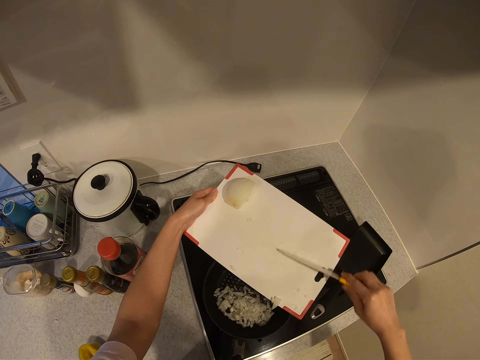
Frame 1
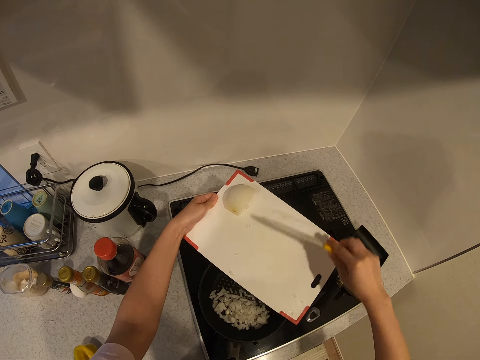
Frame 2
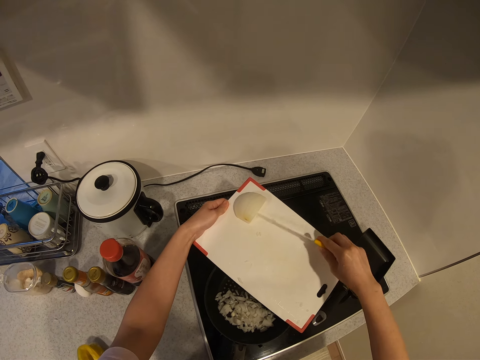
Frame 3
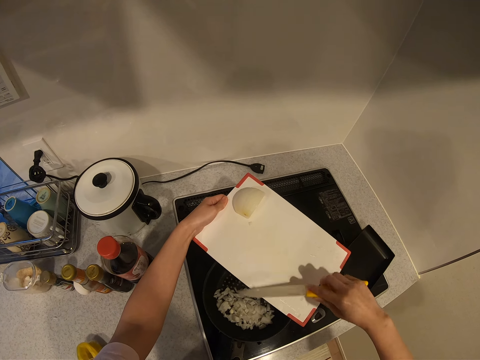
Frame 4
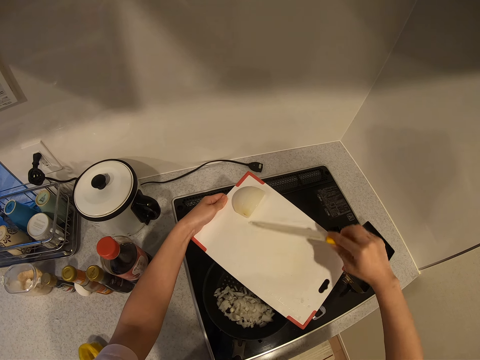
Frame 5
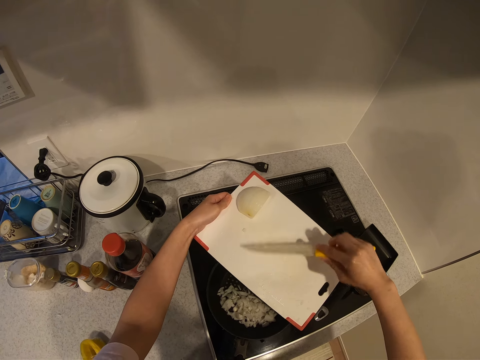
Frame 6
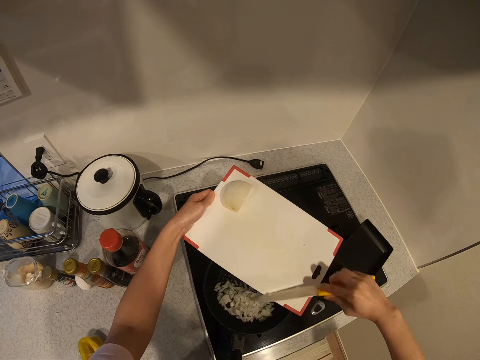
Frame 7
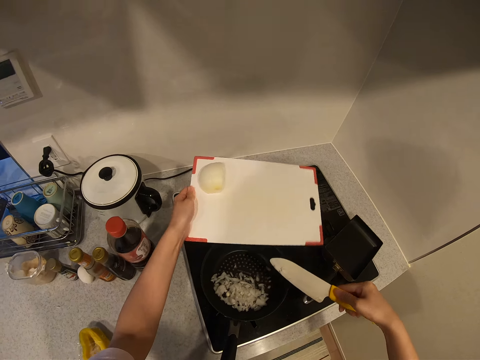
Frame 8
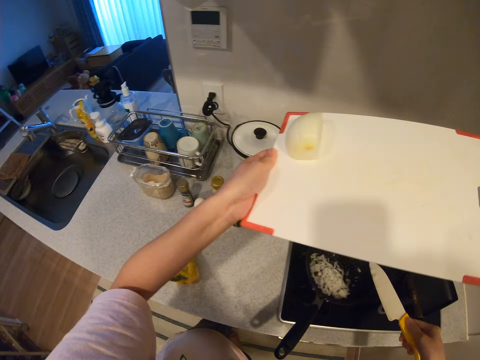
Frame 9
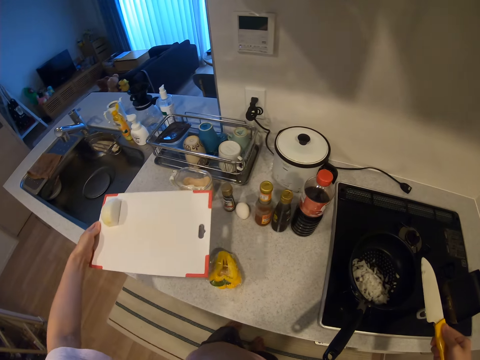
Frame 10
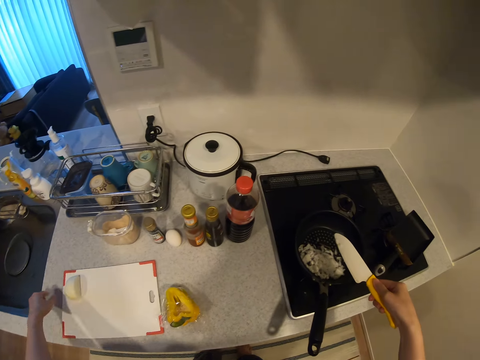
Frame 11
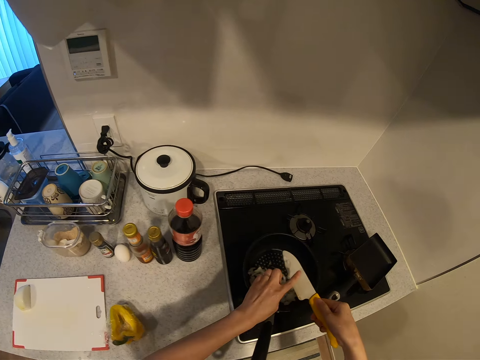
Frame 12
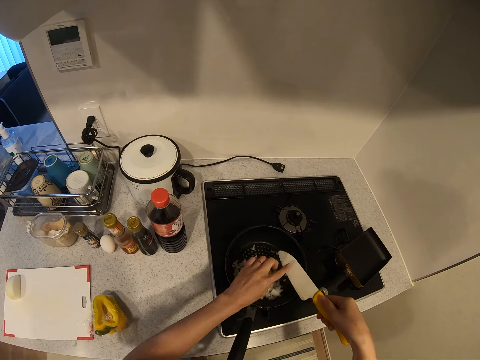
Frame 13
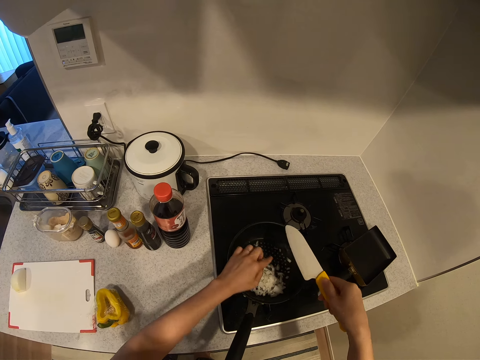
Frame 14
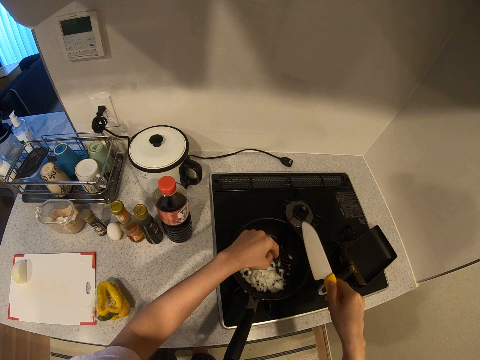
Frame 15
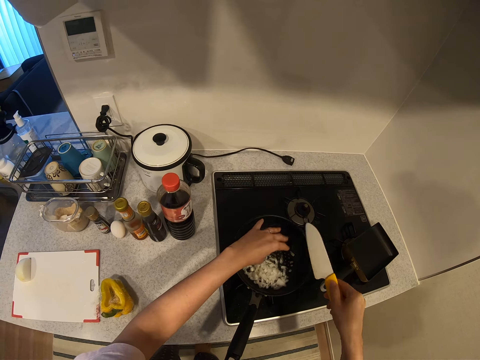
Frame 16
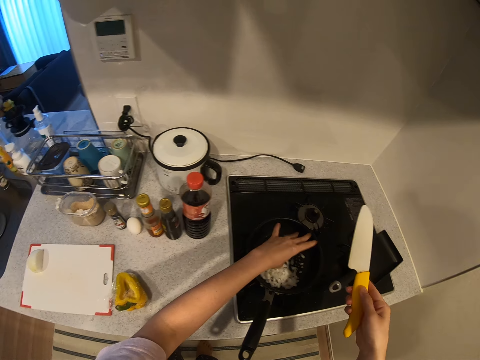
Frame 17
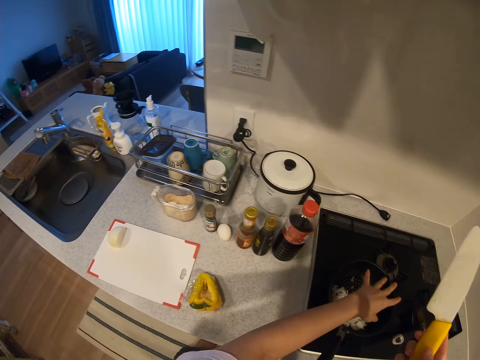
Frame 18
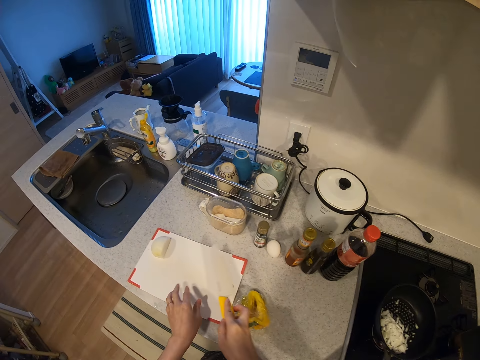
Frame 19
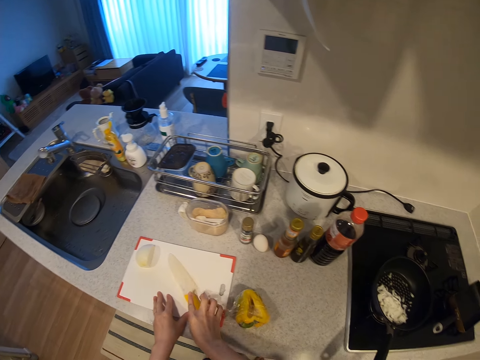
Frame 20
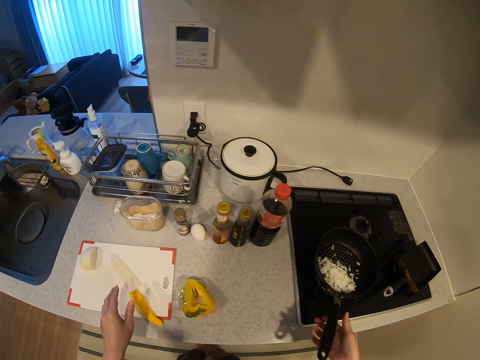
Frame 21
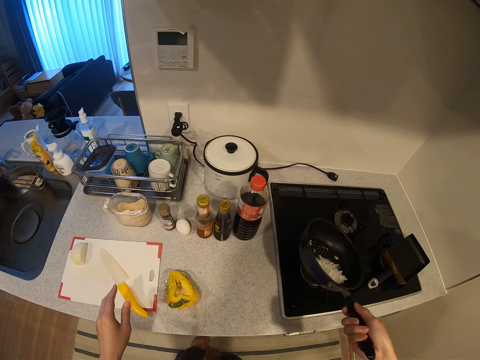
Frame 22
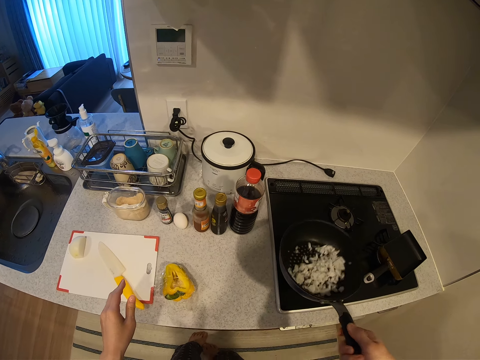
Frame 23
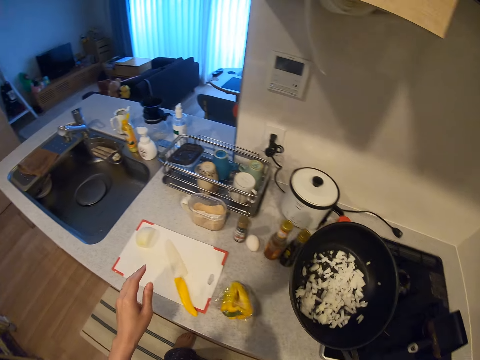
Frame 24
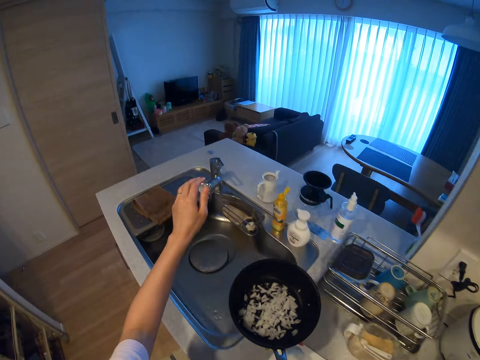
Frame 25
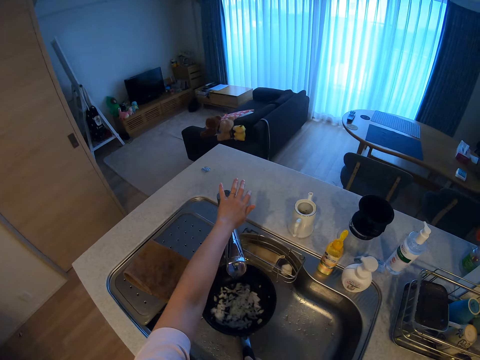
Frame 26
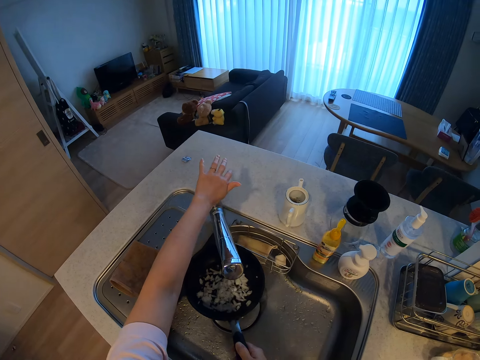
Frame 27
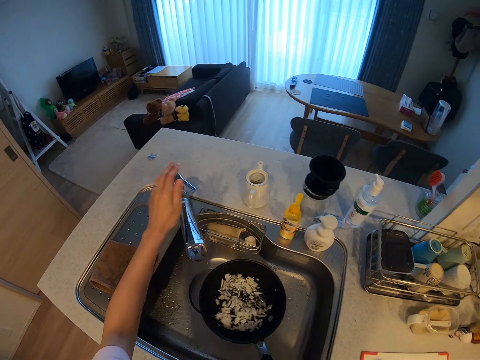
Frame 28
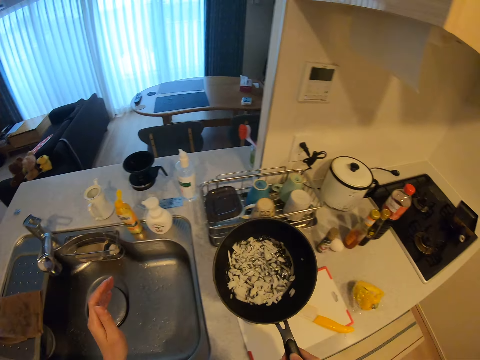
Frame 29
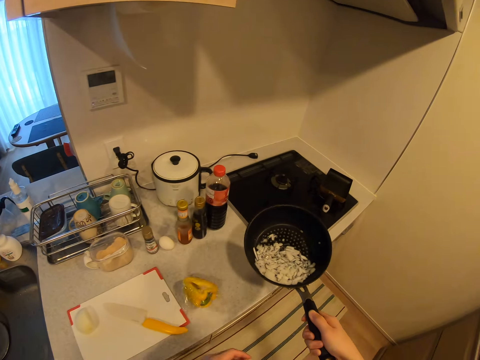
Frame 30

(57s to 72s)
The camera wearer moves the chopping board from the pot towards the kitchen worktop with her left hand. She drops the chopping board on the kitchen worktop with her left hand. She scrapes onions from the knife with her left finger. She shakes off onion particles from both her left hand and the knife into the pot. She moves from the pot towards the chopping board. She drops the knife on the chopping board. She shakes the pot of onions with her right hand. She holds the pot. She moves the pot of onions in her right hand to the tap. She turns on the tap. She adds some water from the tap into the pot of onions. She turns off the tap with her left hand. She moves with the pot of onions towards the cooker.

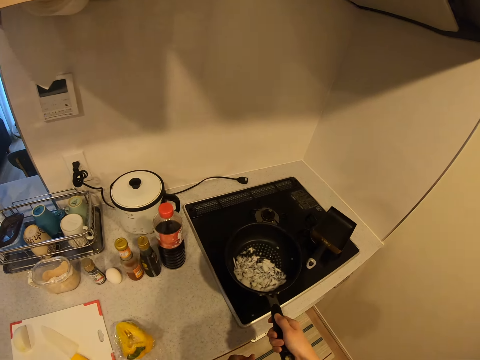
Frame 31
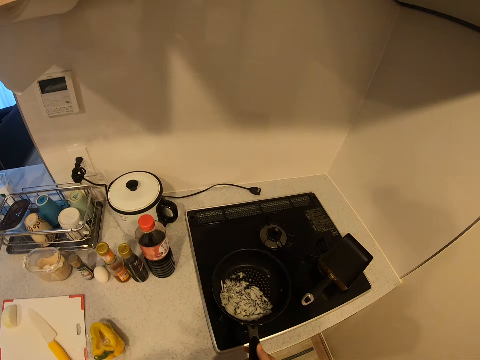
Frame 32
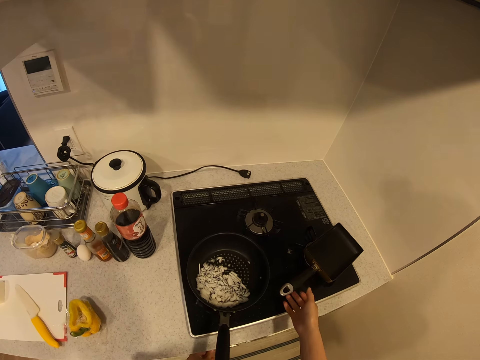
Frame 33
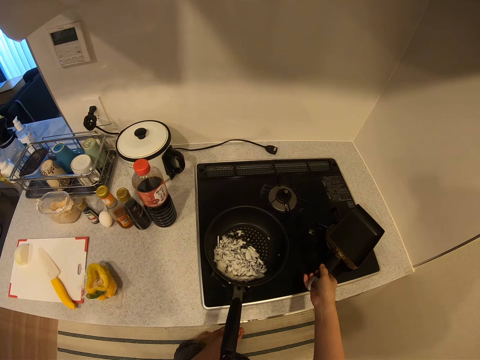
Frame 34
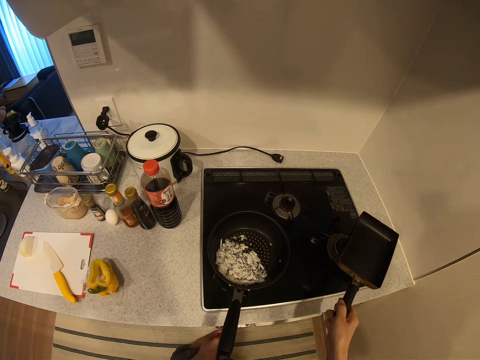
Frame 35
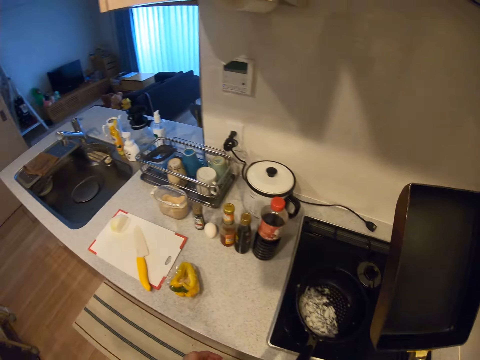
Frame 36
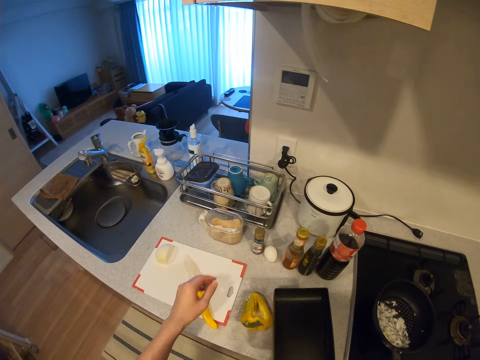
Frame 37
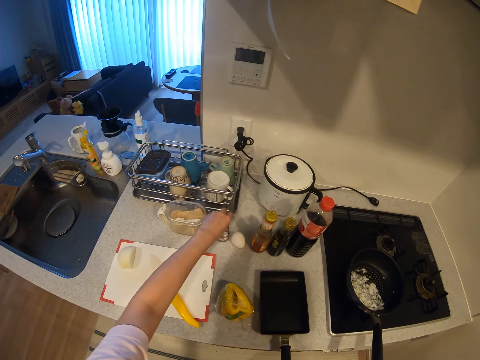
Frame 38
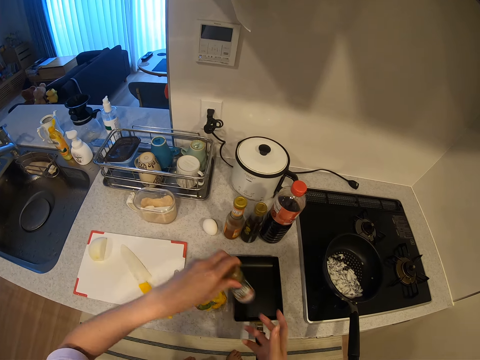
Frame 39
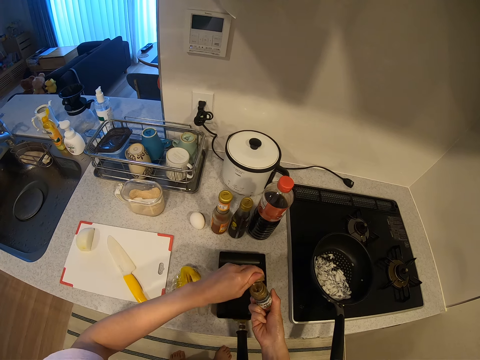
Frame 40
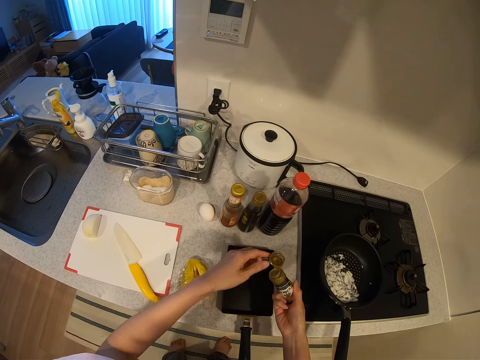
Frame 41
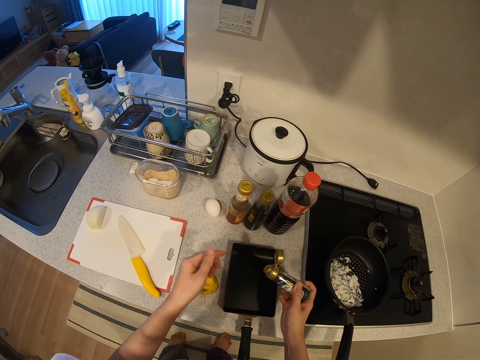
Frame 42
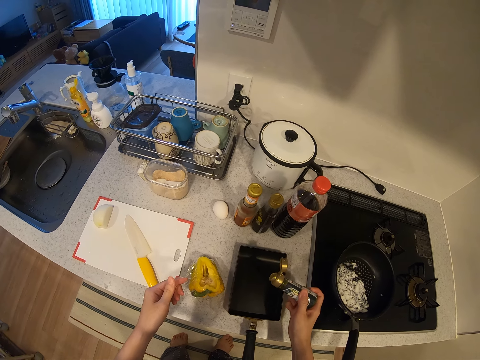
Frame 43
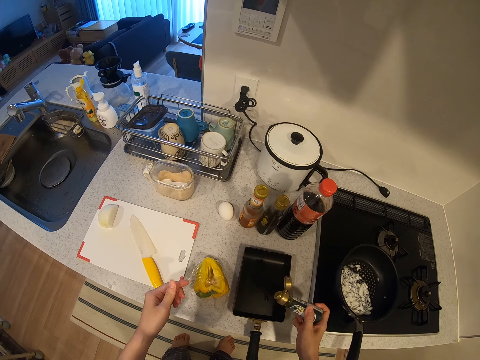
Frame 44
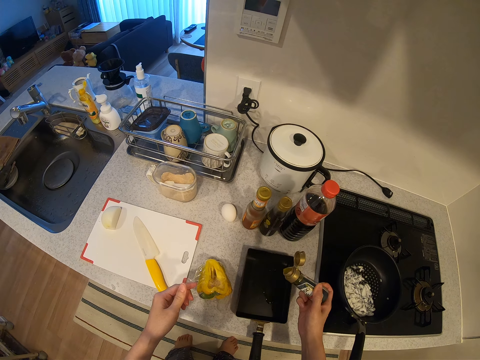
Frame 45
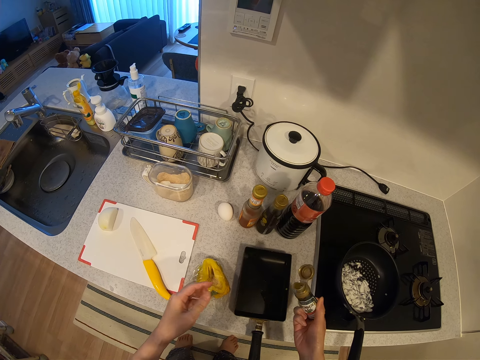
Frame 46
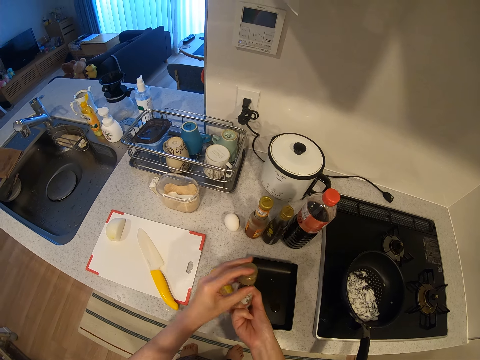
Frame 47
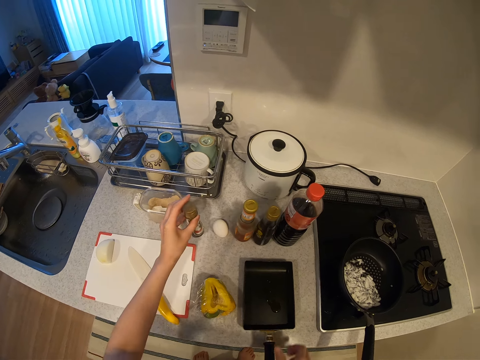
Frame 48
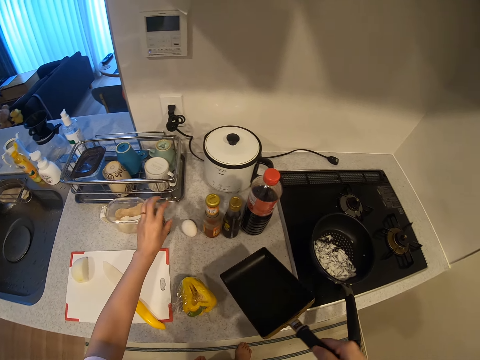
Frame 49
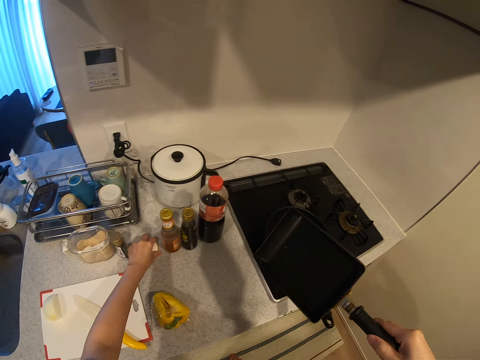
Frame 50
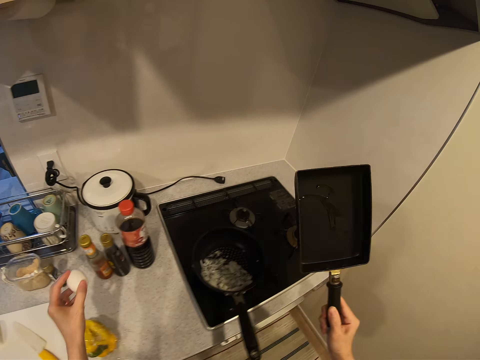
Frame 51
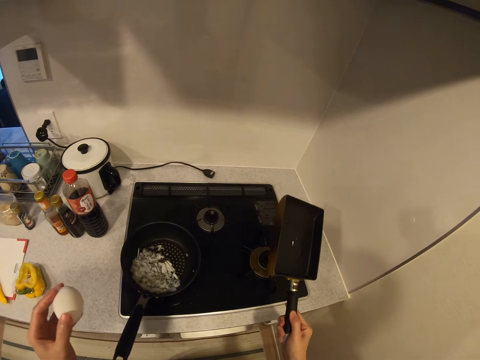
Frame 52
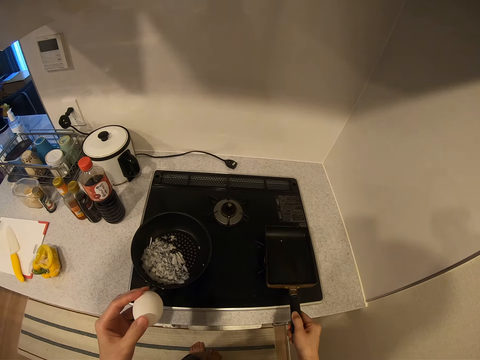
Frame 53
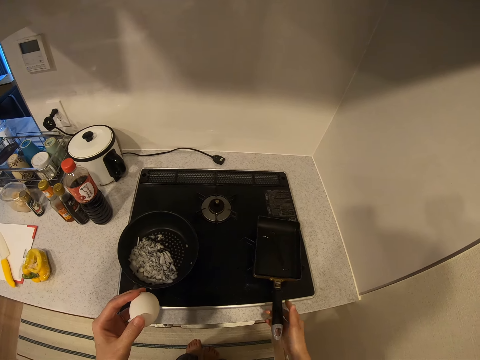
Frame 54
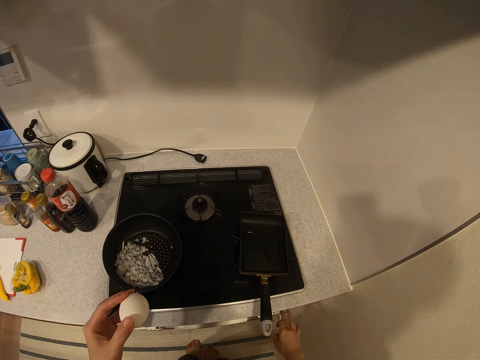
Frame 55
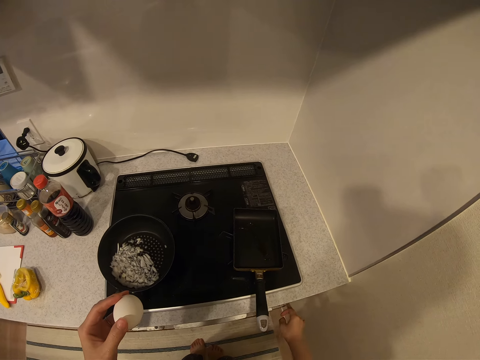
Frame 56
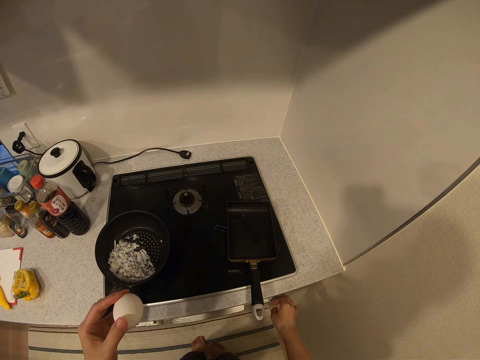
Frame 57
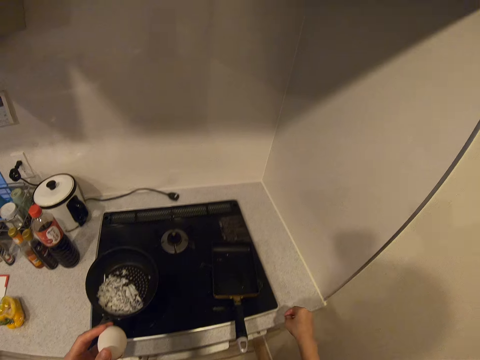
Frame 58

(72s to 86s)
The camera wearer drops the pot of onions on the gas cooker. She picks up a frying pan from the cooker. She drops the frying pan on the kitchen worktop. She picks up a bottle of cooking oil from the kitchen worktop with her left hand. She opens the bottle of oil. She pours some oil into the frying pan. She covers the bottle of oil. She drops the bottle of oil on the kitchen worktop. She lifts up the frying pan from the kitchen worktop with her right hand. She picks up an egg from the kitchen worktop with her left hand. She holds the pan. She swirls the oil in the frying pan. She drops the frying pan on the cooker. She turns on the cooker with her right hand.
